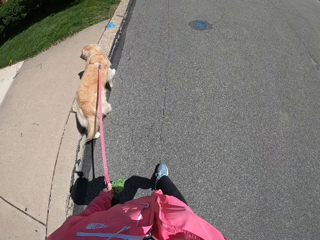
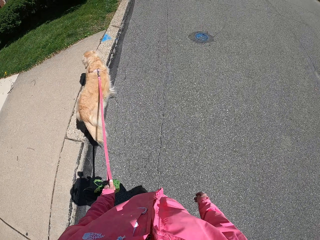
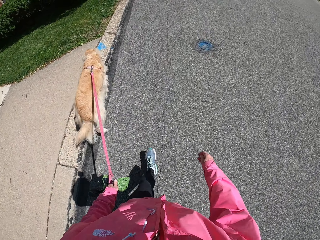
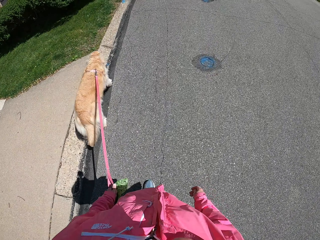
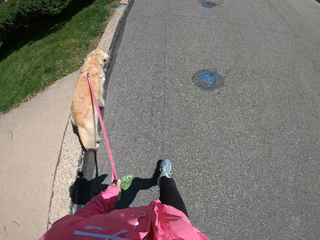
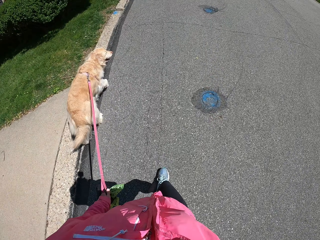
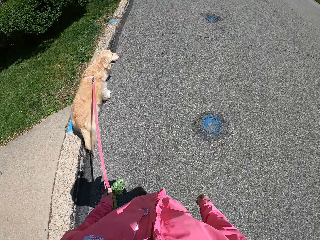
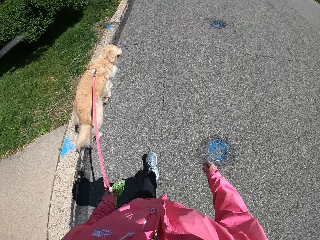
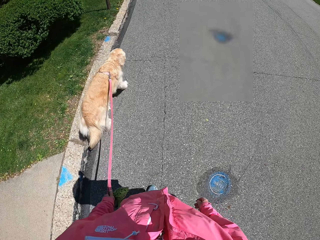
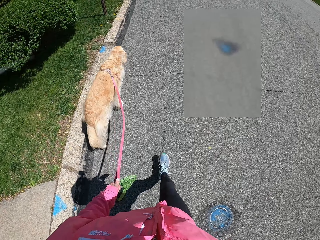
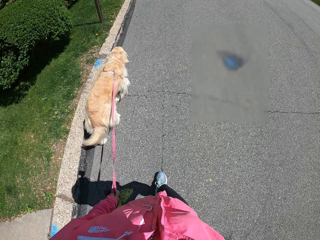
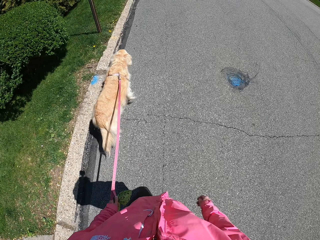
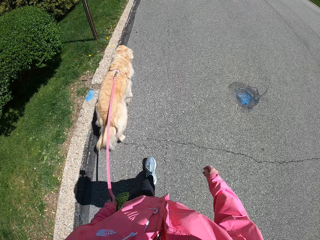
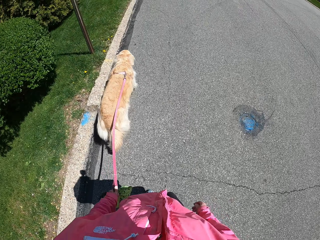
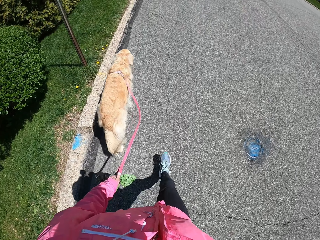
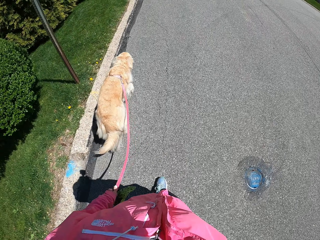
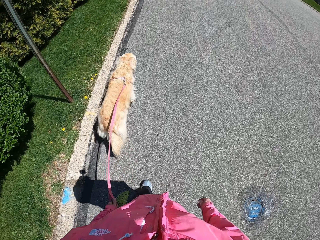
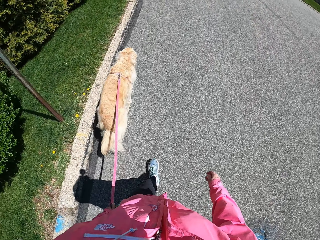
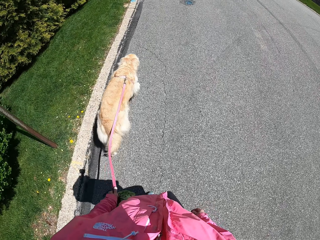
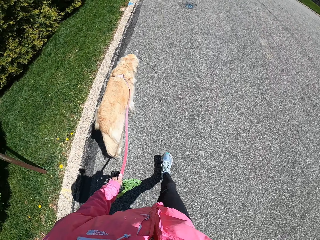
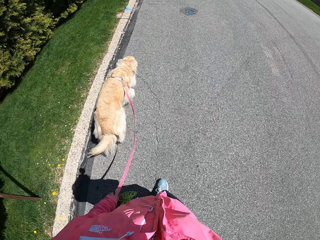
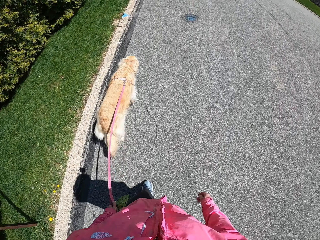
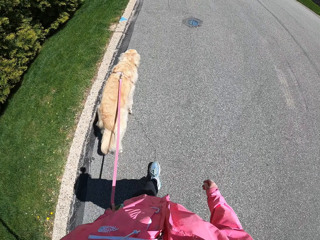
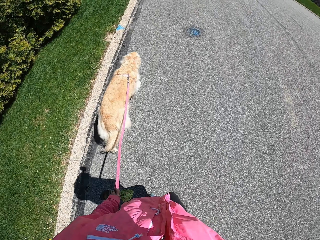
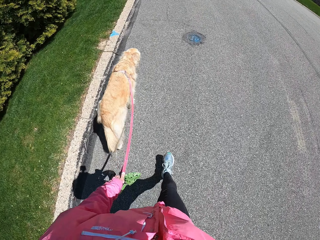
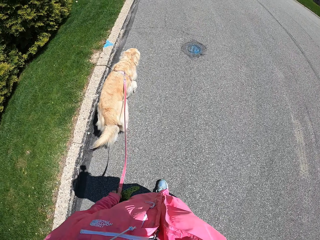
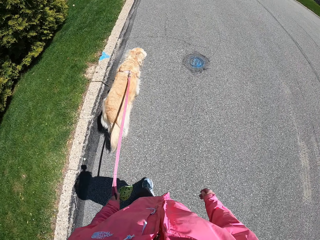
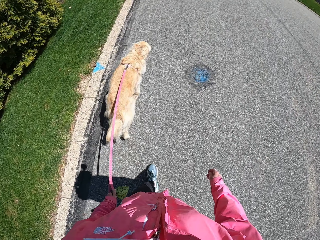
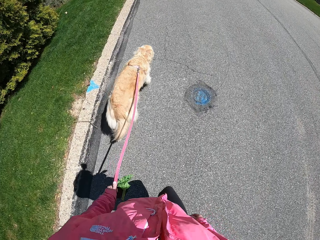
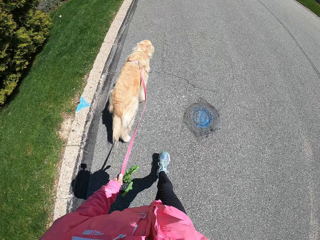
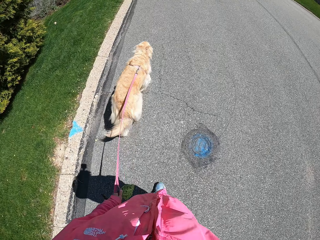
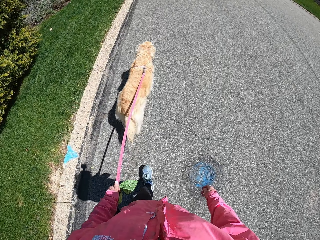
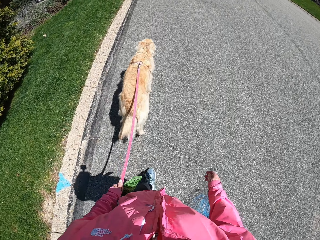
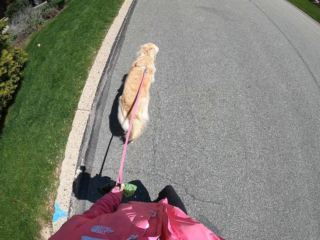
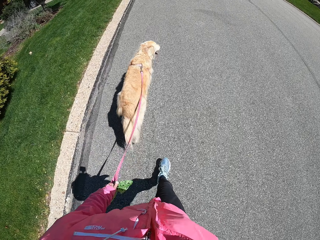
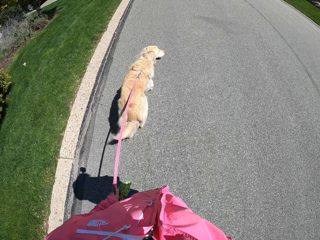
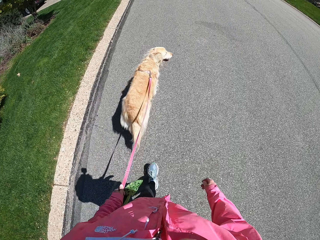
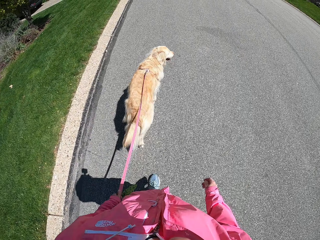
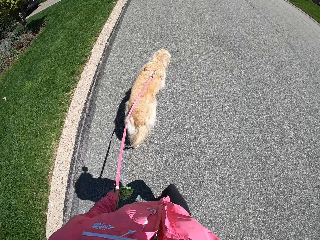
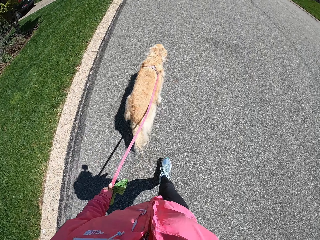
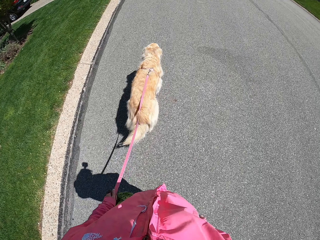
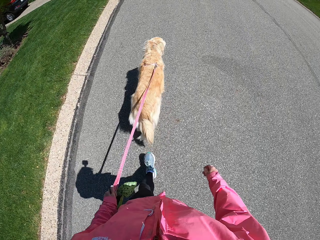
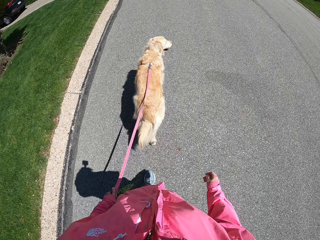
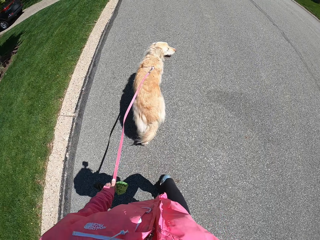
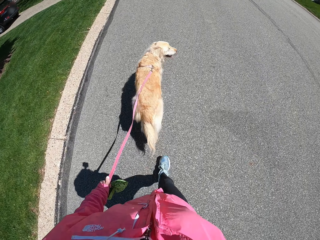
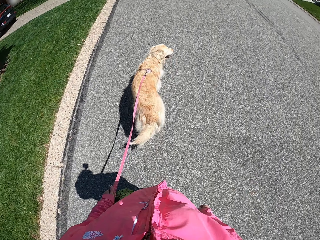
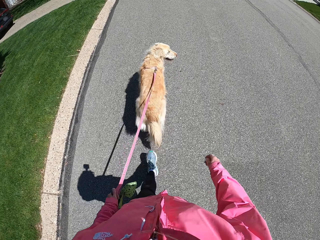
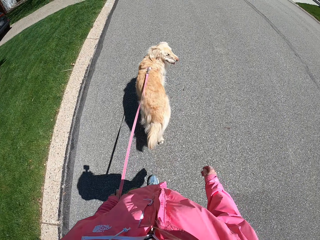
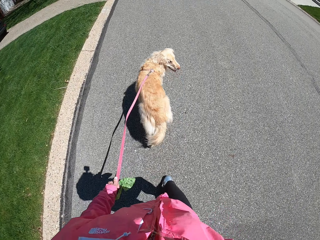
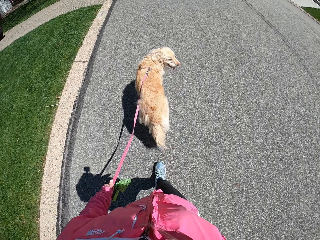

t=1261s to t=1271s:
The camera wearer walks on the road.

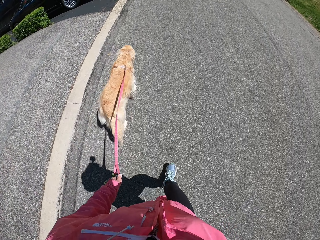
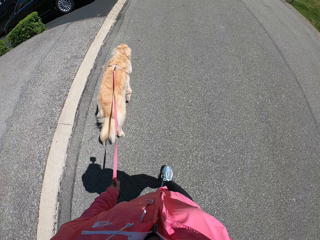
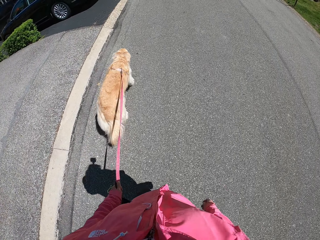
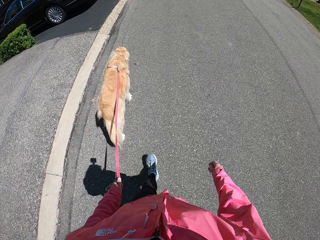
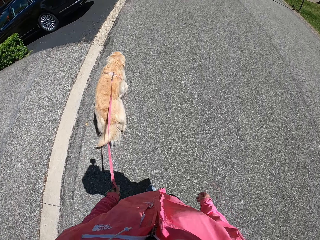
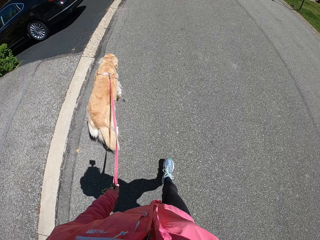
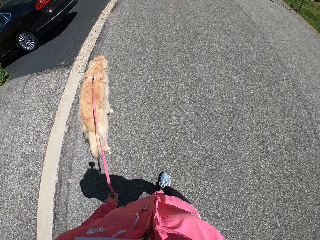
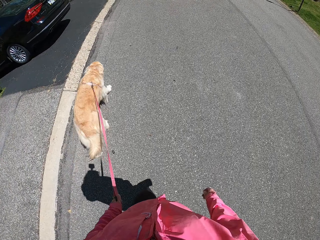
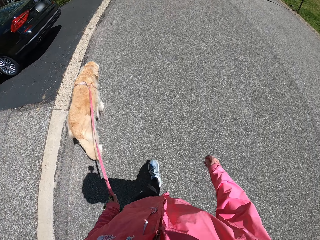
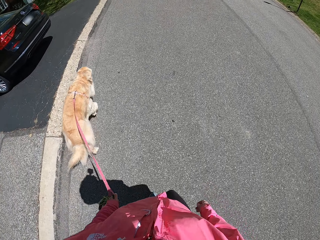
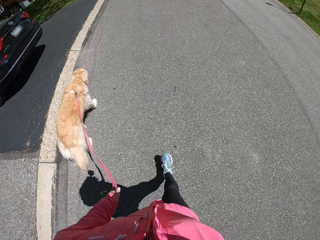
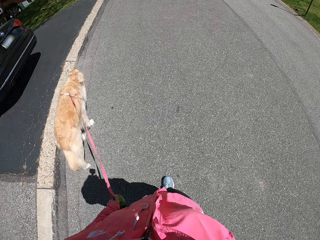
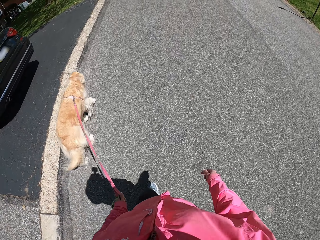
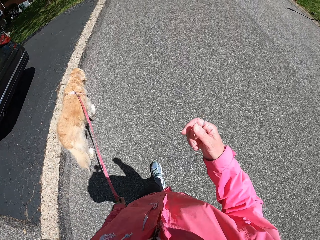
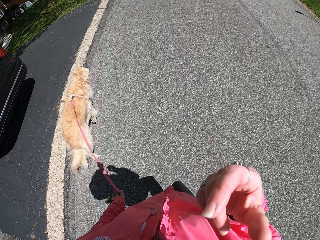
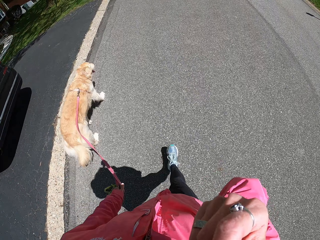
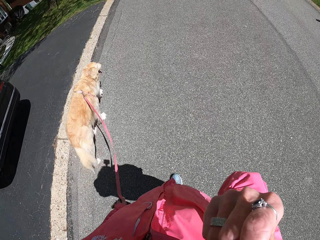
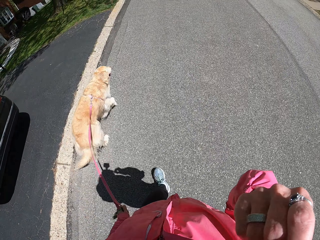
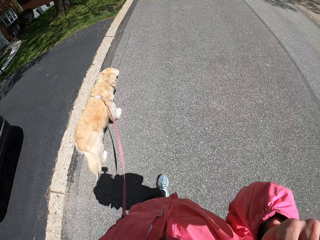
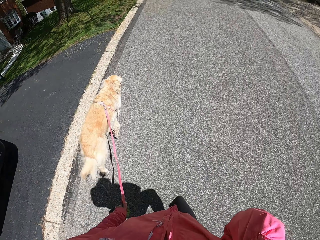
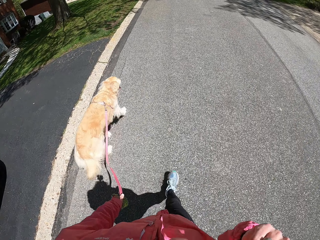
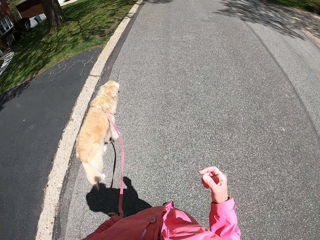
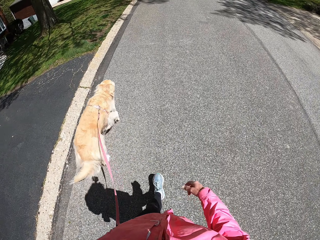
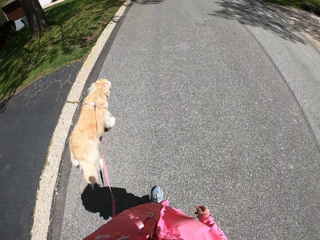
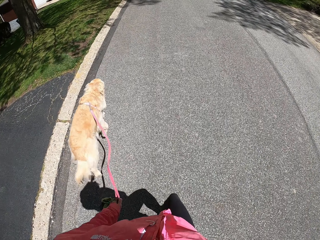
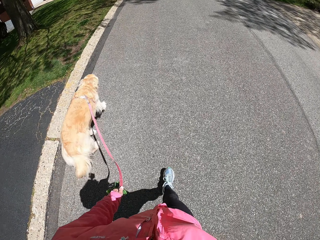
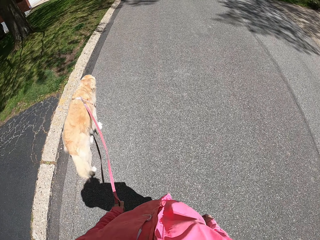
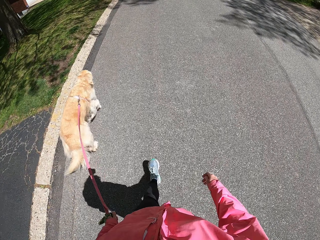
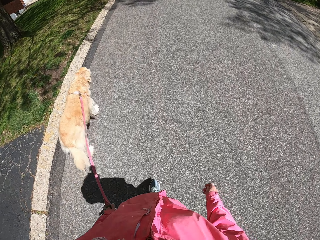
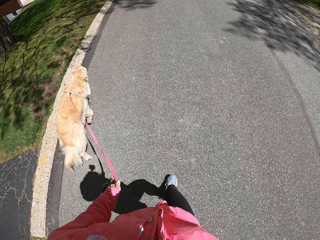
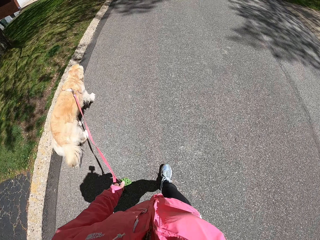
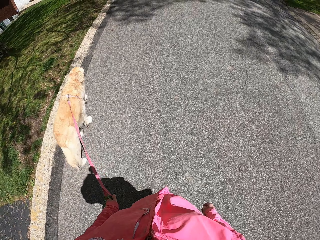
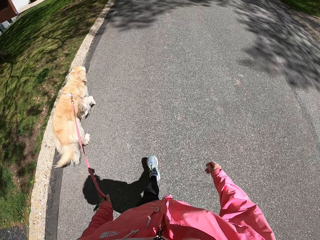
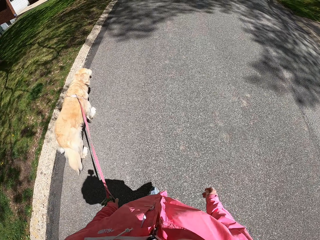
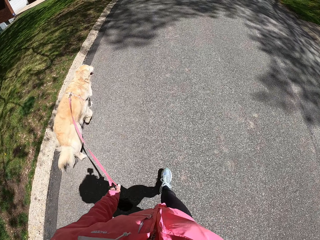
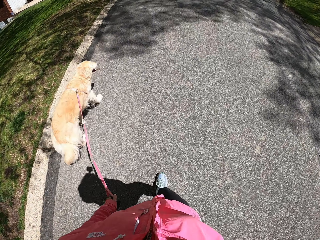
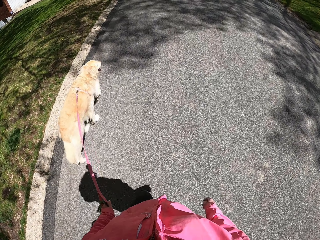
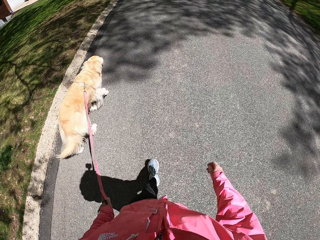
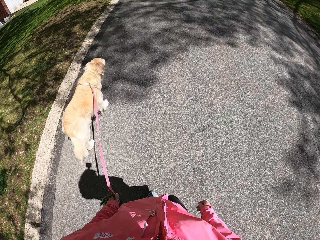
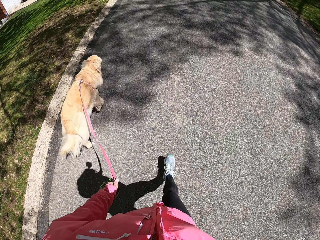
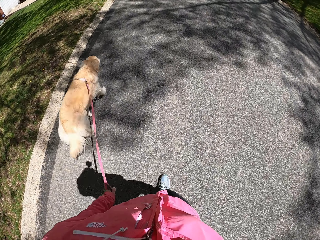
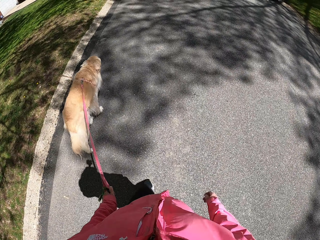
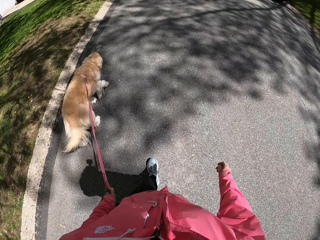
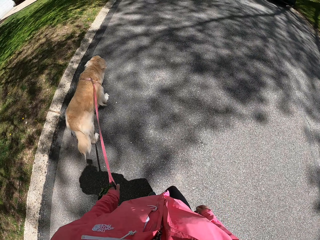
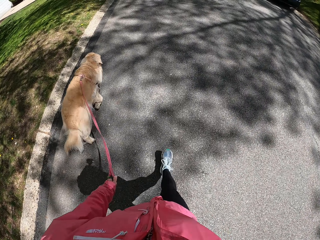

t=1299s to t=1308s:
The camera wearer looks at the car. She raises her right hand.

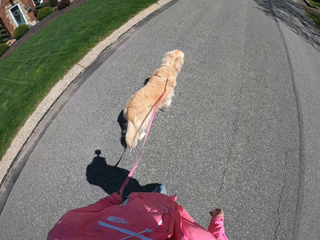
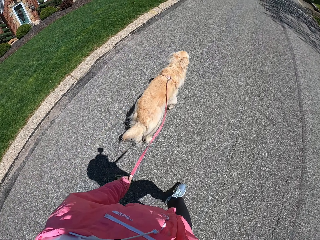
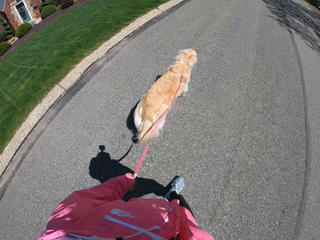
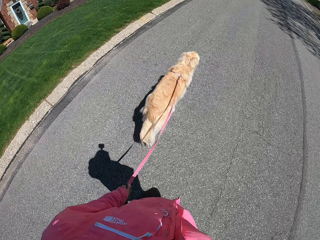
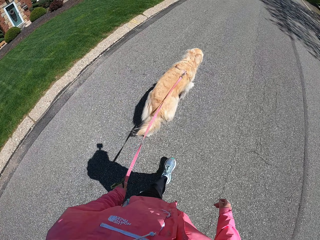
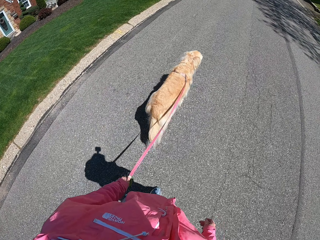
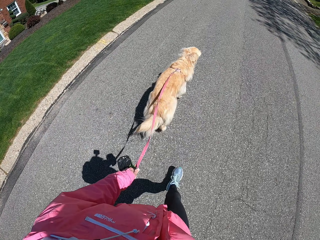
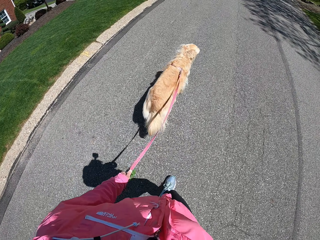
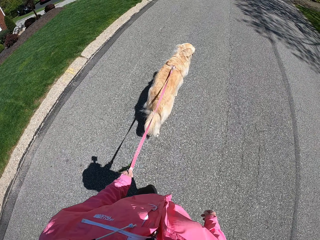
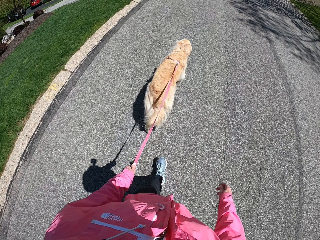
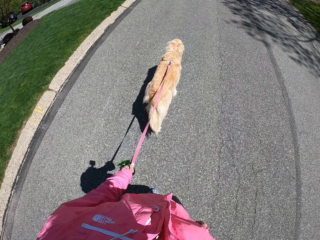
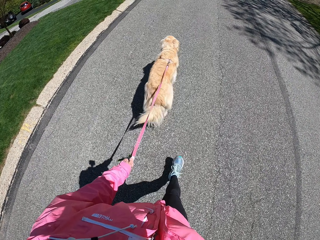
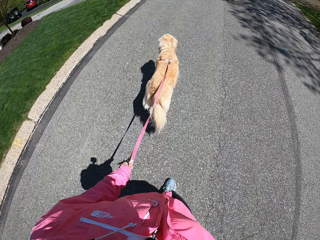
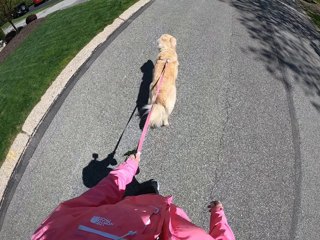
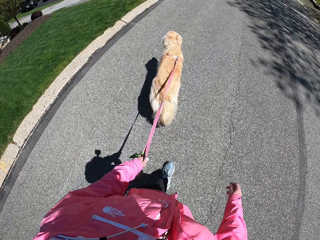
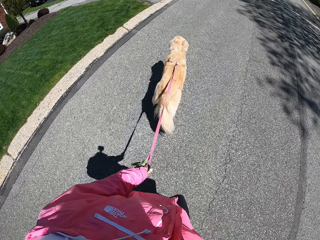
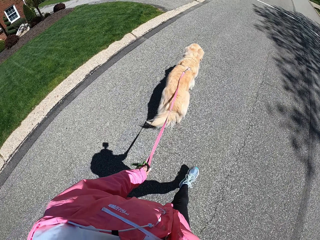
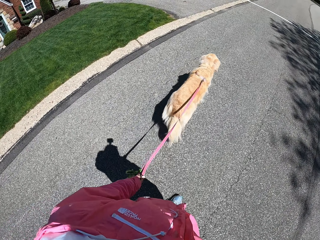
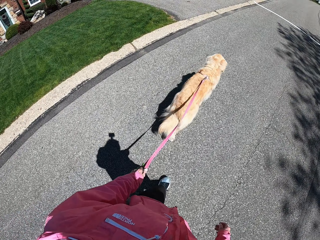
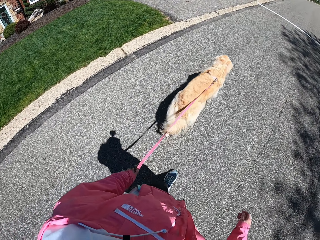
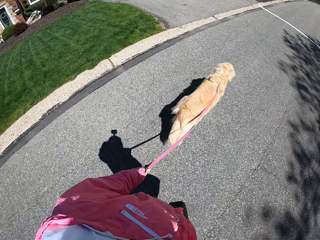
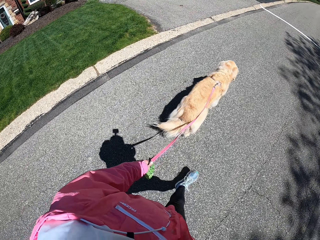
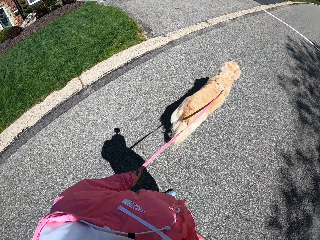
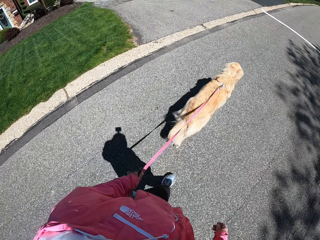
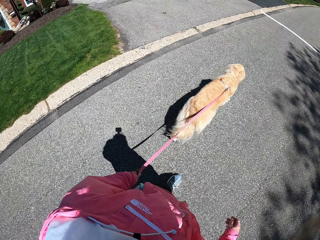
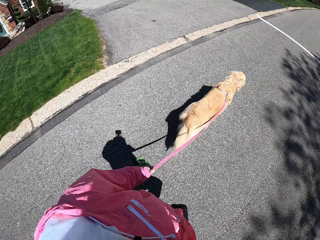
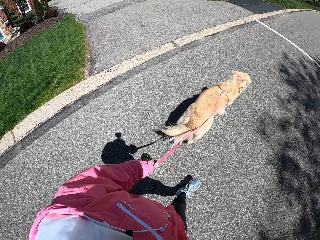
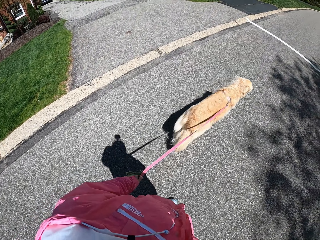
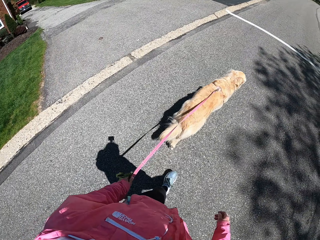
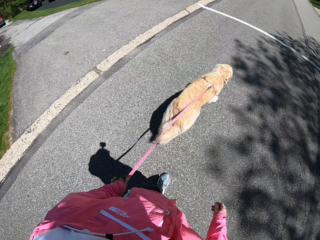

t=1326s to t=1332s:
The camera wearer looks at the parked car.
